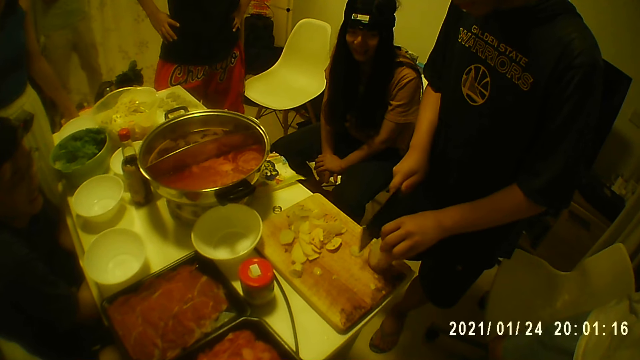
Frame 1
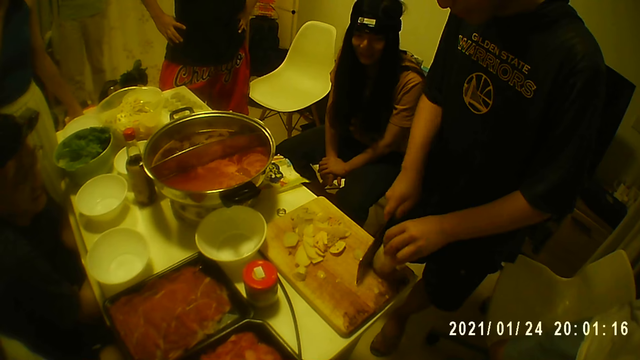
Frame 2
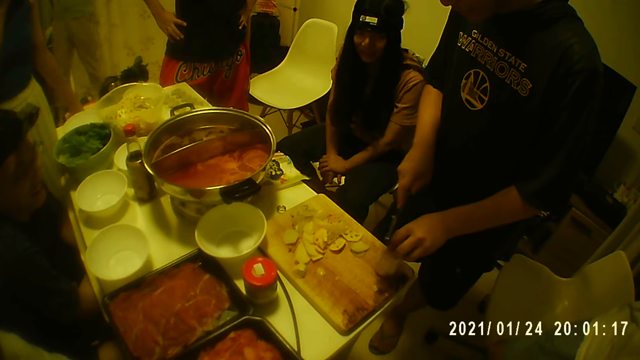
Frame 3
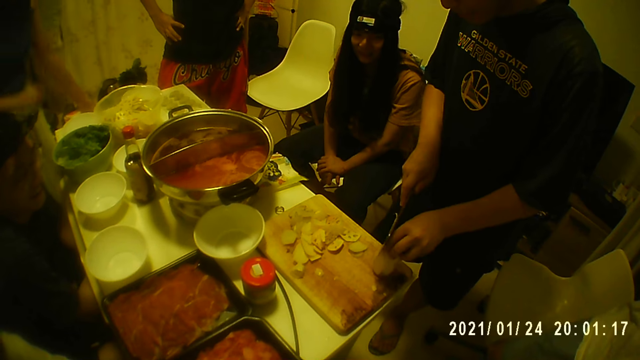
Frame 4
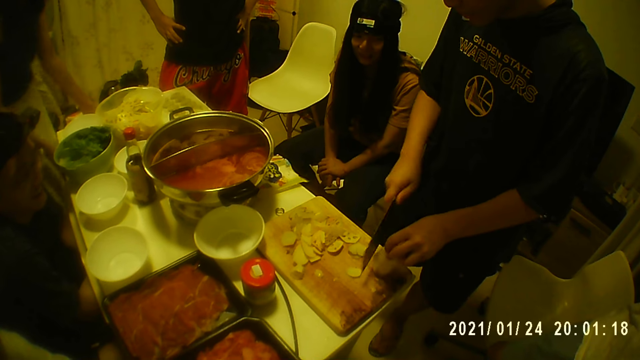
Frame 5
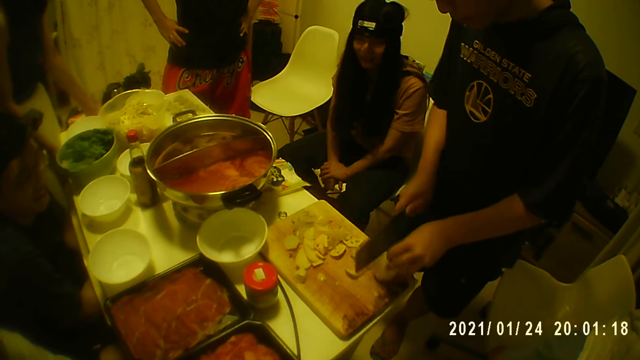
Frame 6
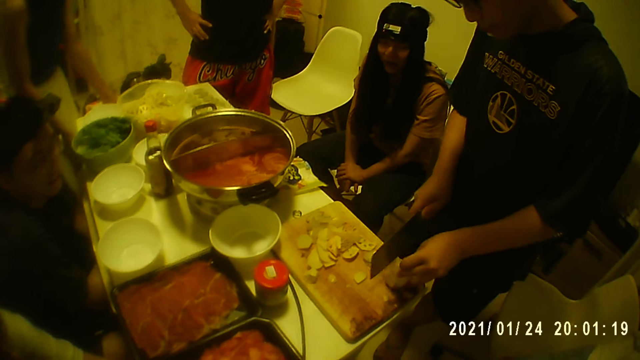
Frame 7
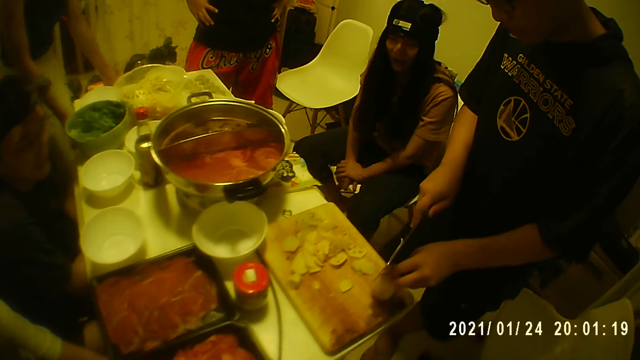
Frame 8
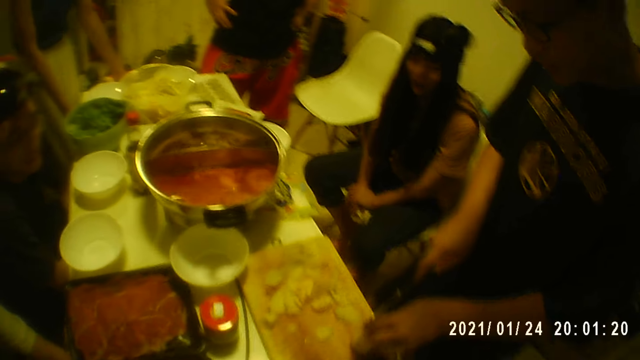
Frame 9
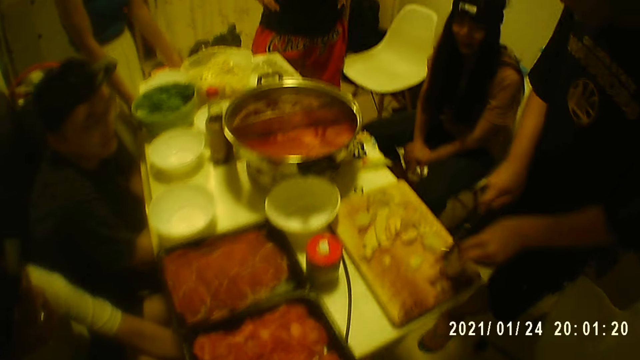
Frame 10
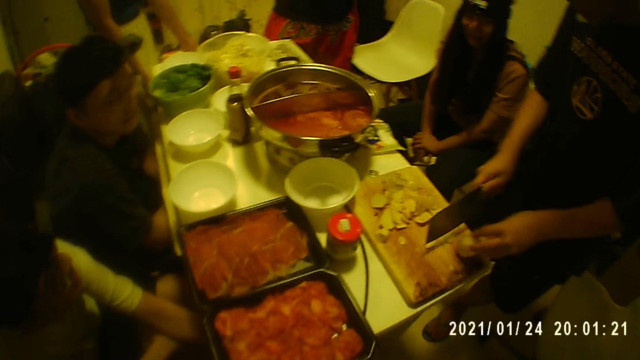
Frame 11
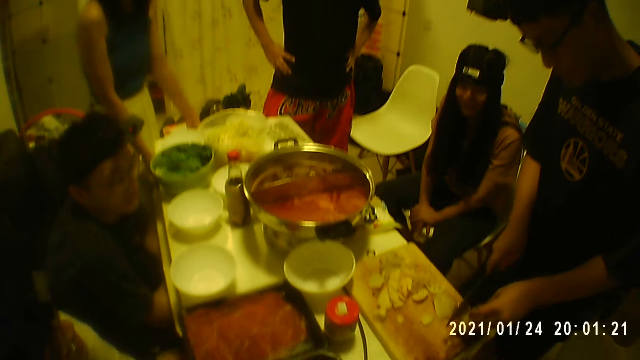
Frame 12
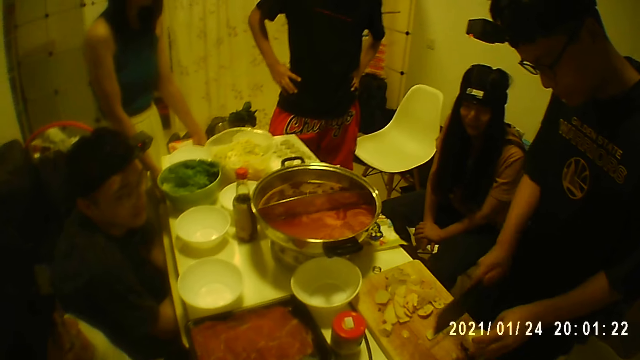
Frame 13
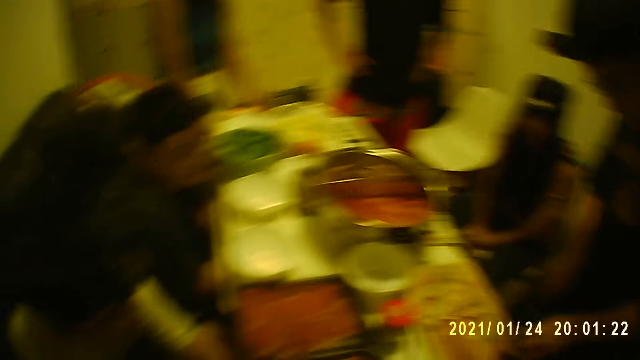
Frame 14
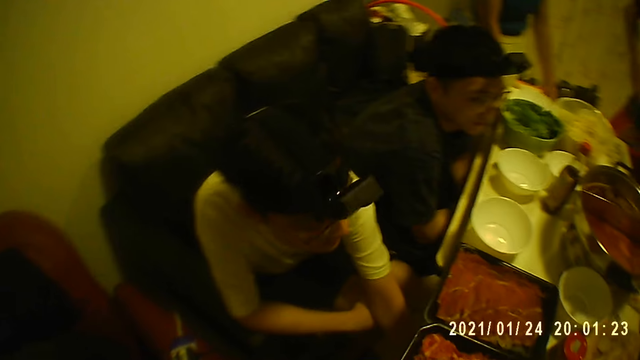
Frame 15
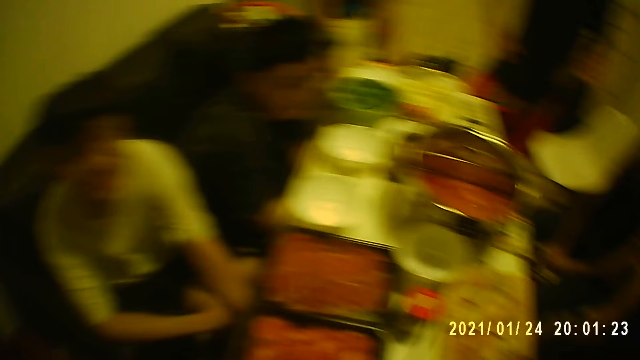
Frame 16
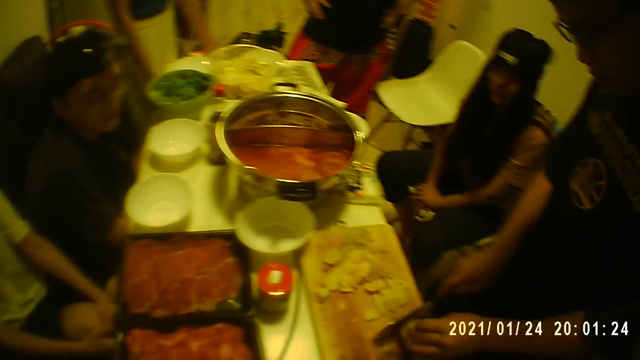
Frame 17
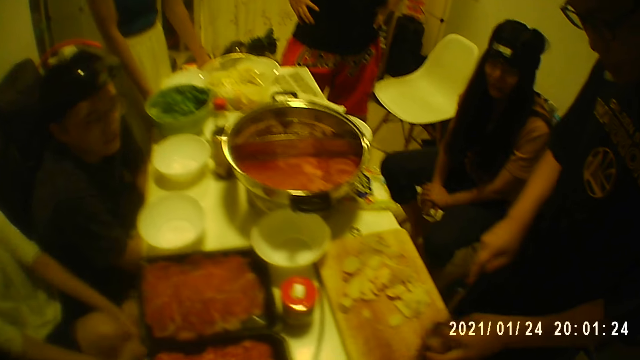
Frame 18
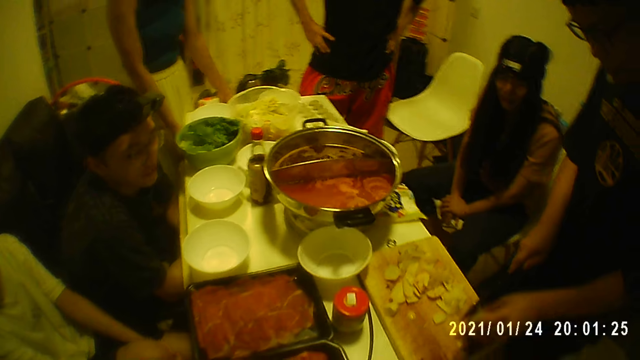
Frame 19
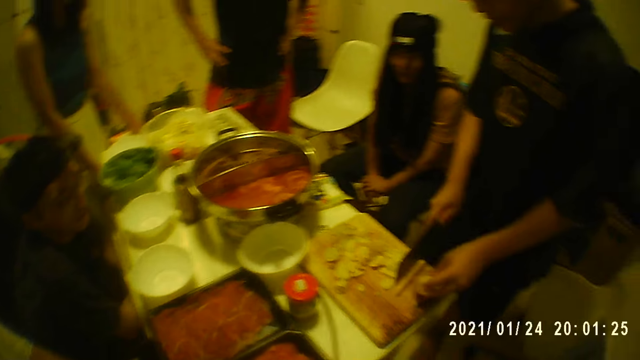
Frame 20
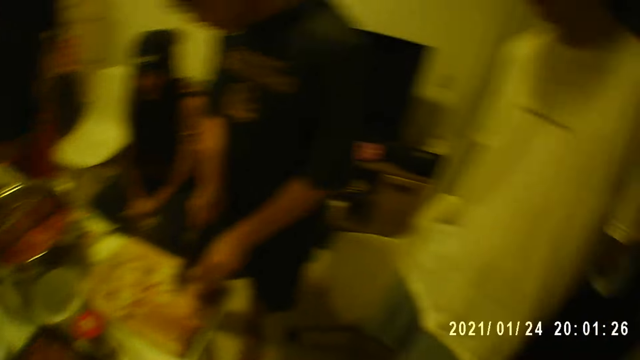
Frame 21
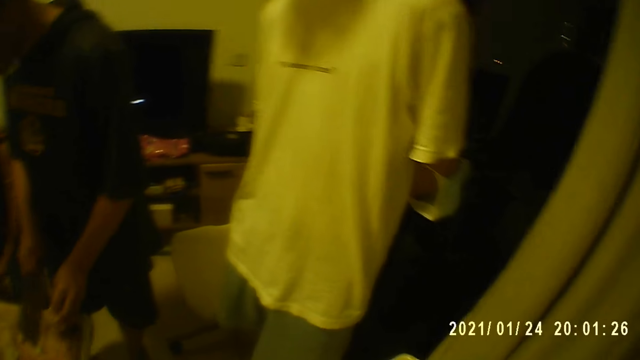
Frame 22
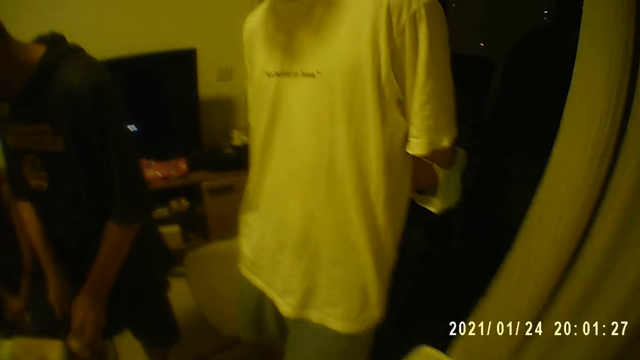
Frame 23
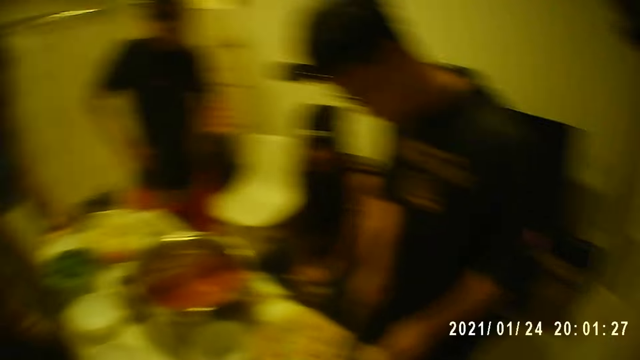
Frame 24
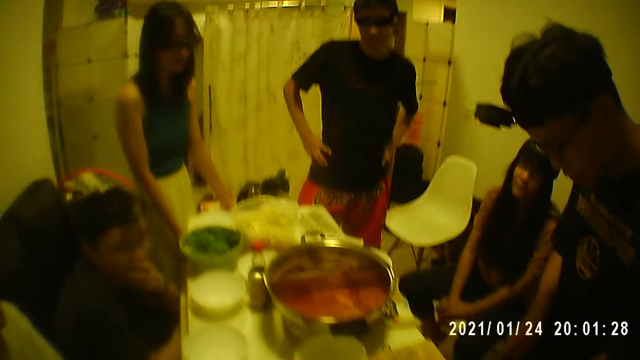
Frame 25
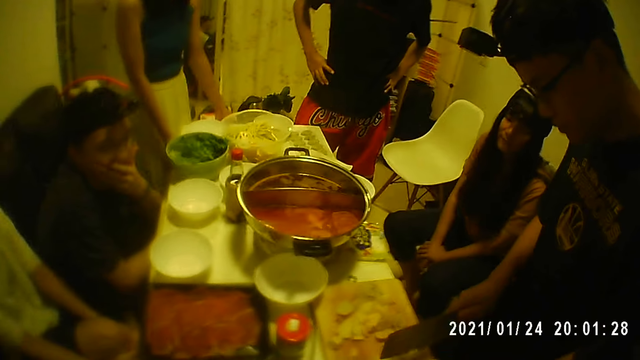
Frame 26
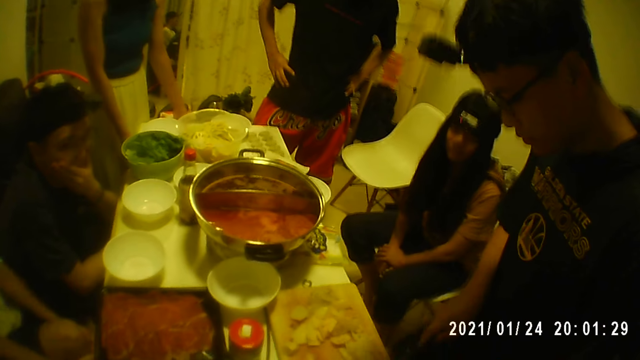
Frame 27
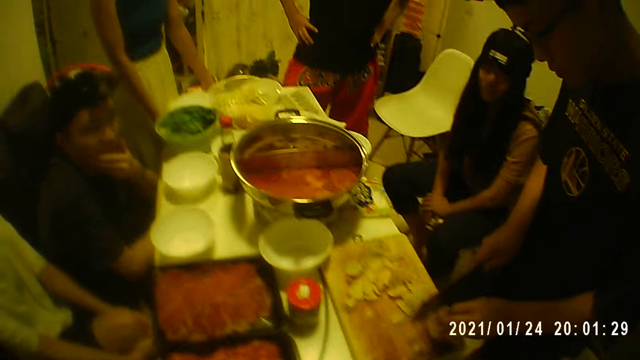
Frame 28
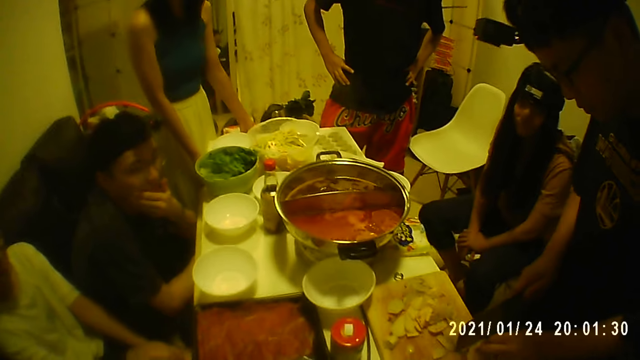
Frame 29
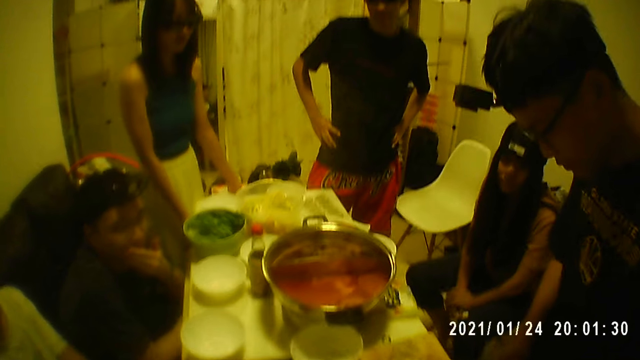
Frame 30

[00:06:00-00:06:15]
The man walks out of the room. The woman holds the table with both hands. The camera wearer looks around. A person cuts a fruit with a knife. The camera wearer looks around. Another man touches his face with his left hand. The person cuts the fruit with the knife.

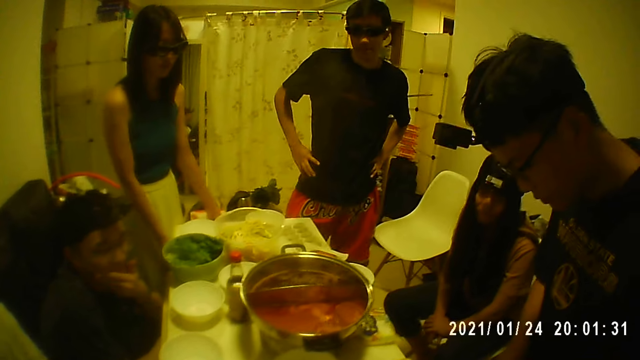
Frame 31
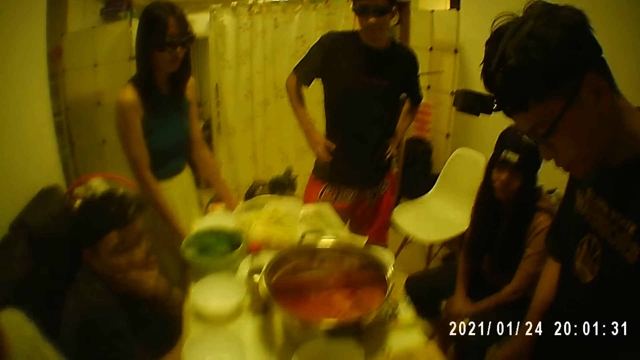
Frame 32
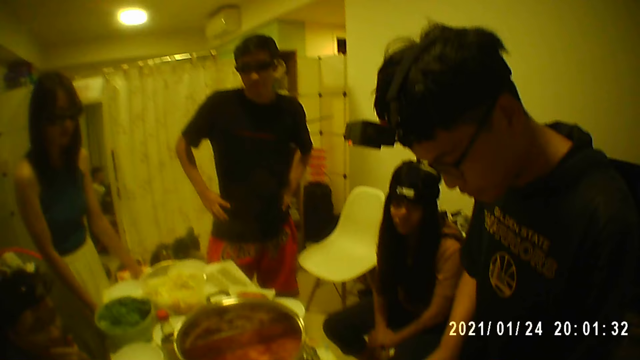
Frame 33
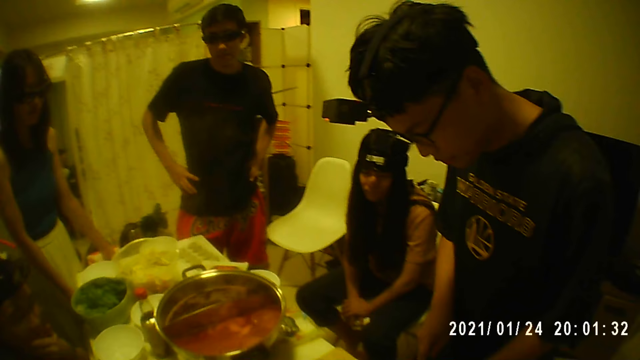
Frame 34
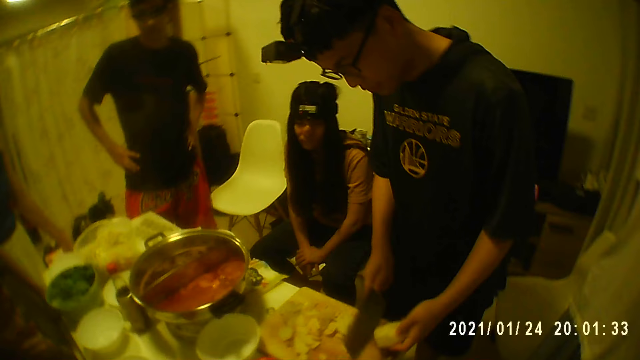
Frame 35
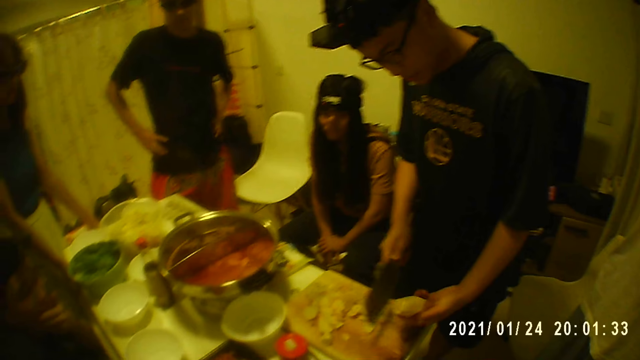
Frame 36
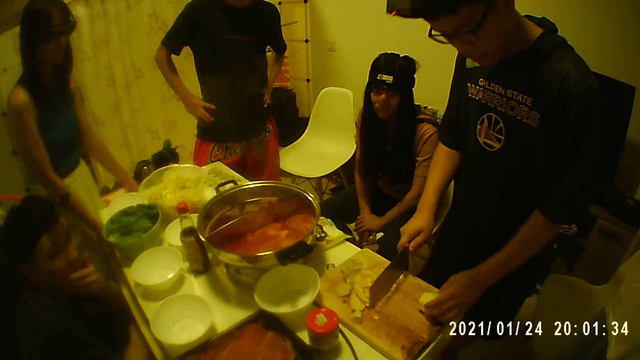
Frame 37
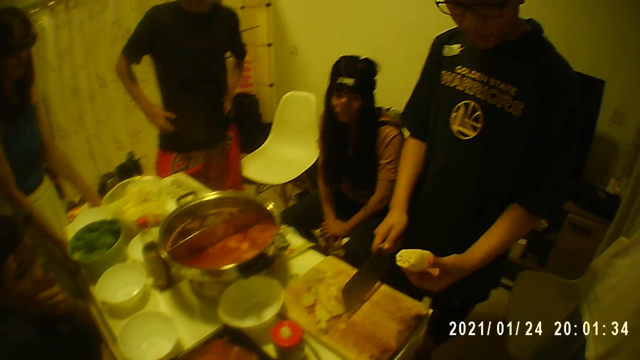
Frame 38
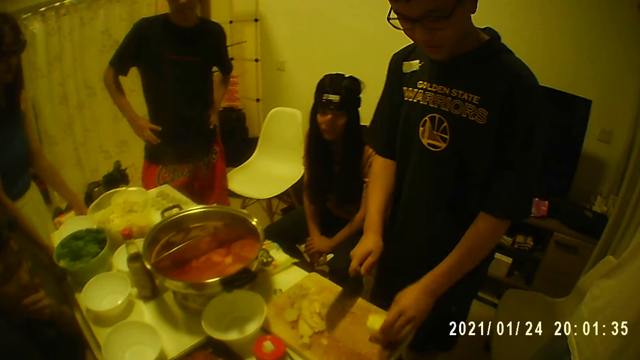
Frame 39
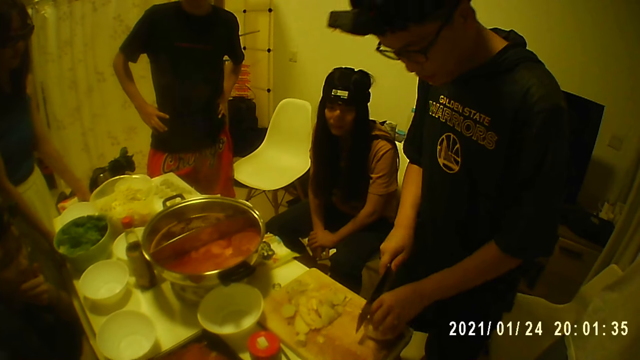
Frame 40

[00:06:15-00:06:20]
The man picks up the lotus root from the chopping board with his left hand and places the lotus root on the chopping board with his left hand. The man picks up the lotus root from the chopping board with his left hand and places the lotus root on the chopping board with his left hand. The man slices the lotus root on the chopping board with the knife in his right hand.
